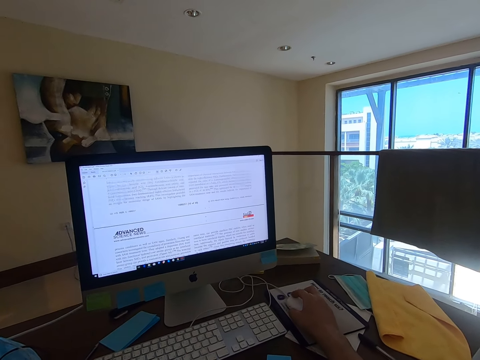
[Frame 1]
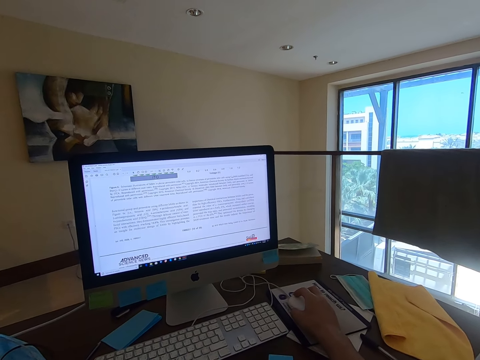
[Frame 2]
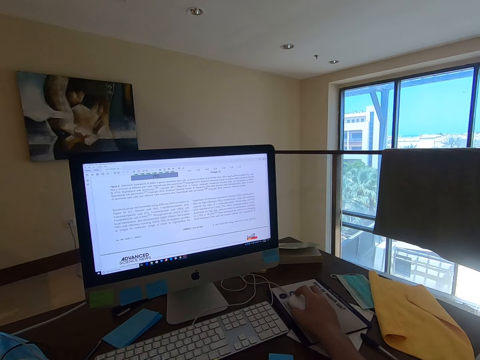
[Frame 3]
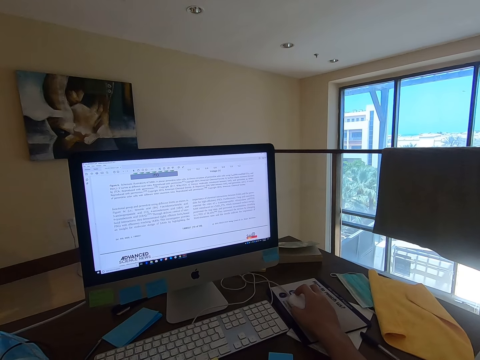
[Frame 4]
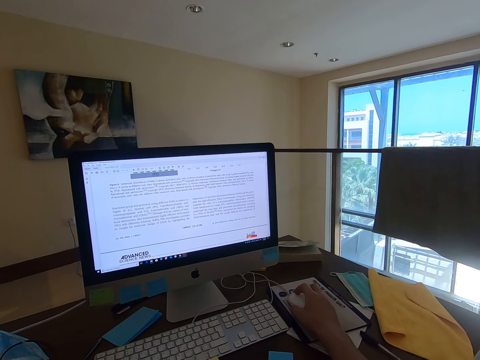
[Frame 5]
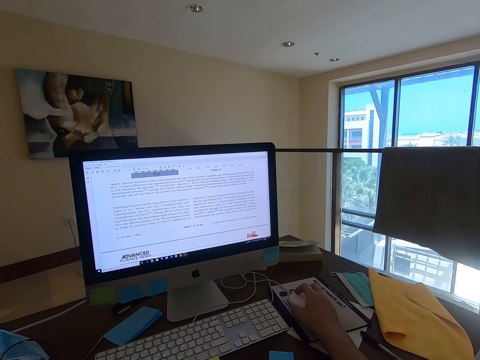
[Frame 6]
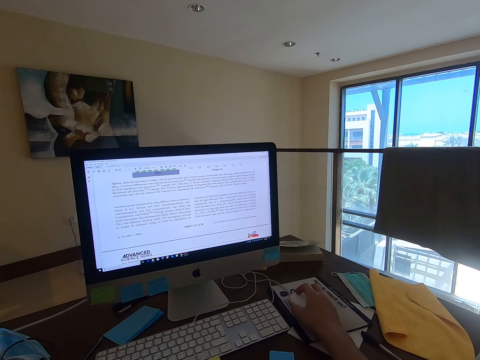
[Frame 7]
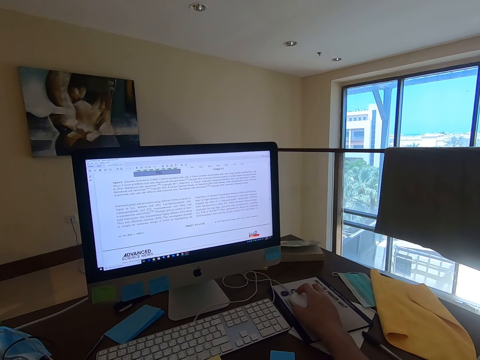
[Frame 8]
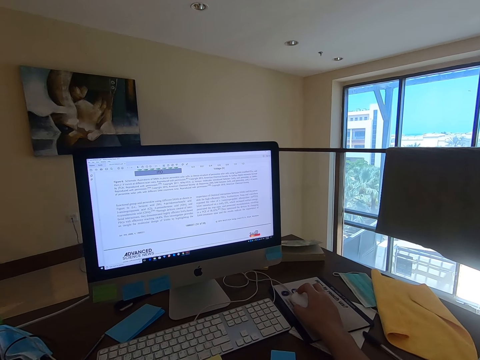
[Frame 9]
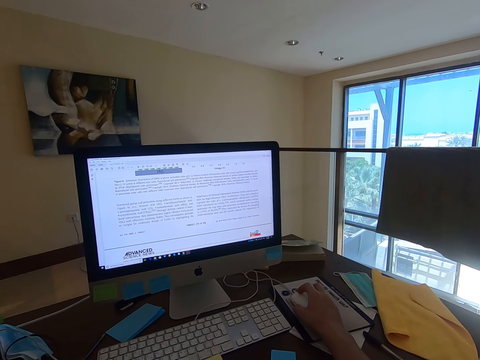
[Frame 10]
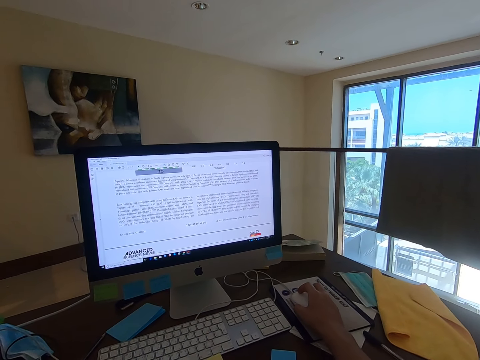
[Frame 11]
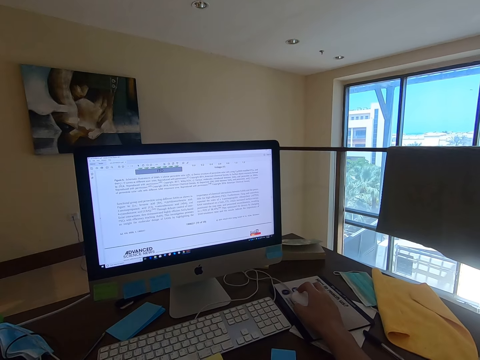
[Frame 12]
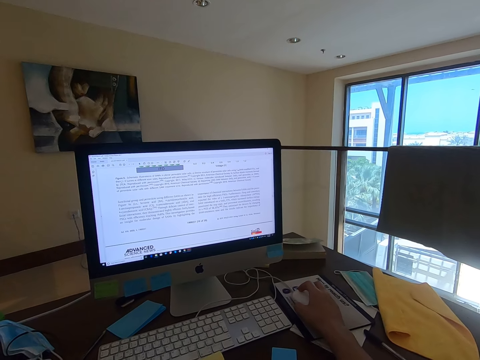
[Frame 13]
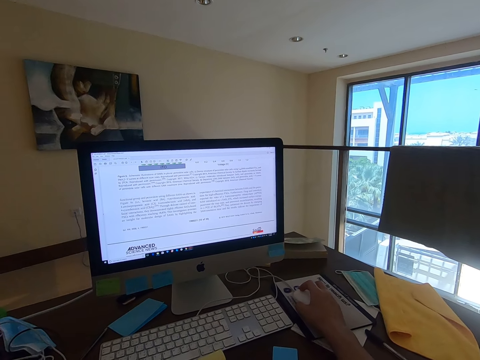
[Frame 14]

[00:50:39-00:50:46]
The camera wearer reads the article in the computer.

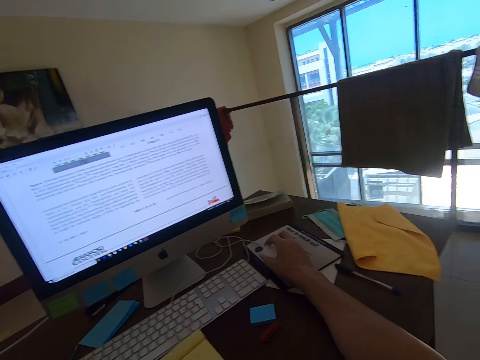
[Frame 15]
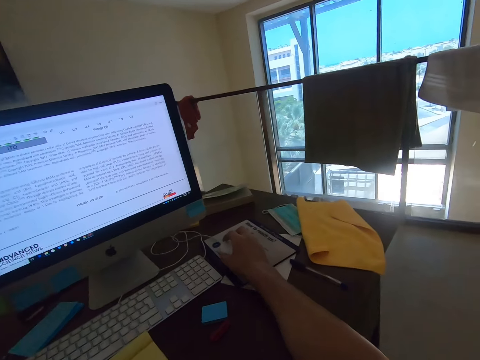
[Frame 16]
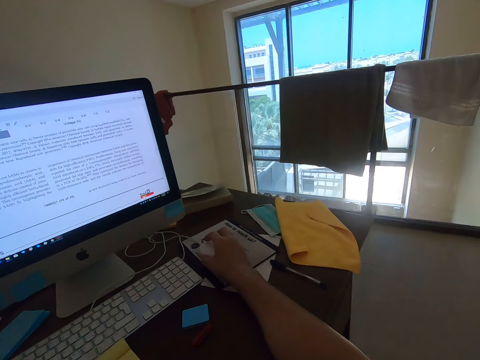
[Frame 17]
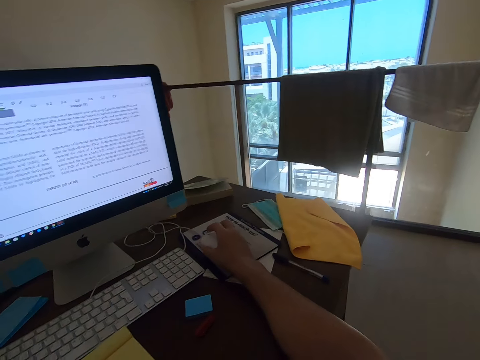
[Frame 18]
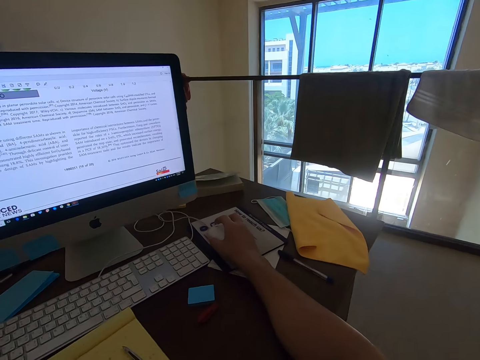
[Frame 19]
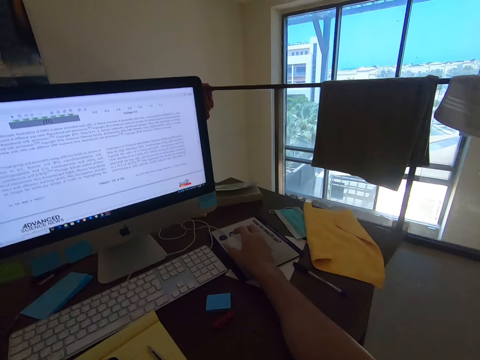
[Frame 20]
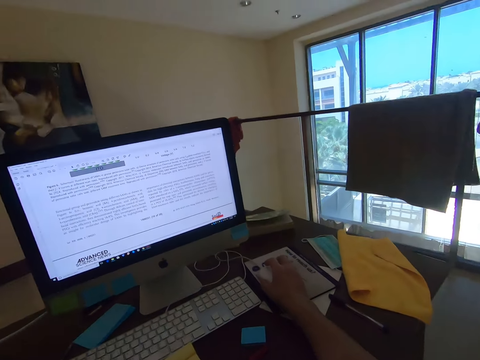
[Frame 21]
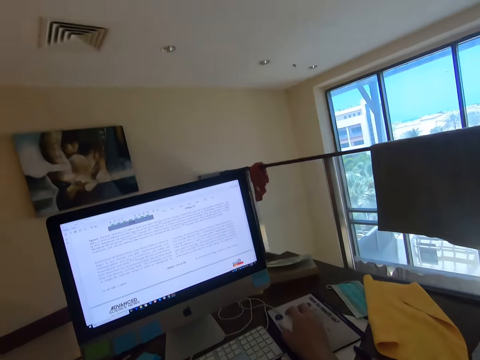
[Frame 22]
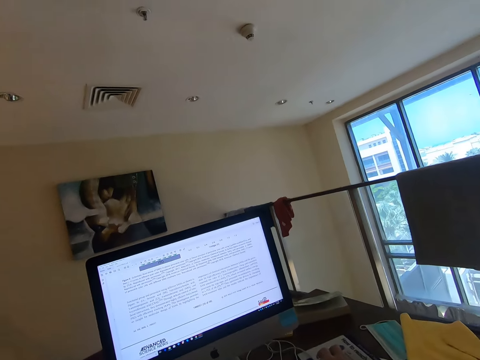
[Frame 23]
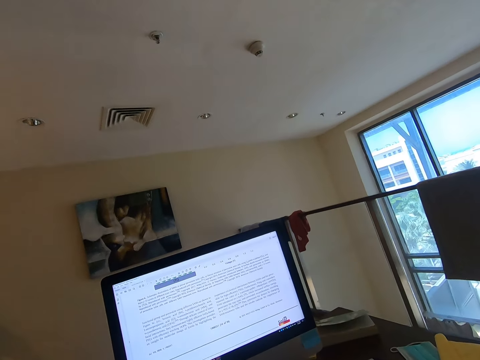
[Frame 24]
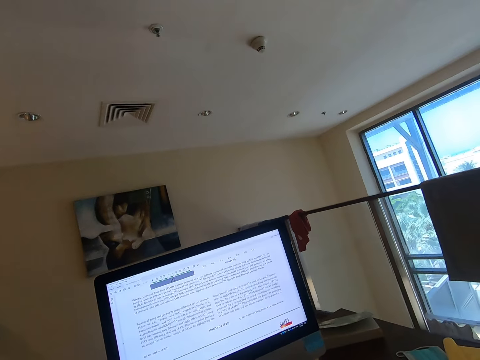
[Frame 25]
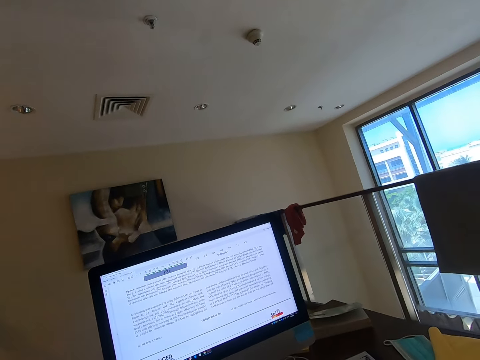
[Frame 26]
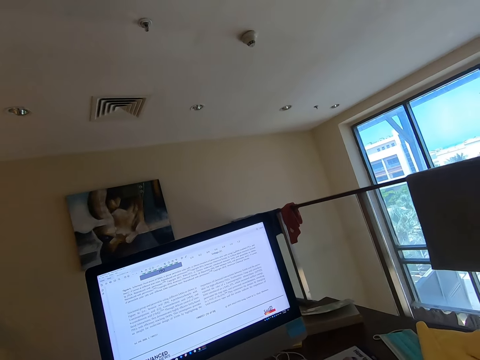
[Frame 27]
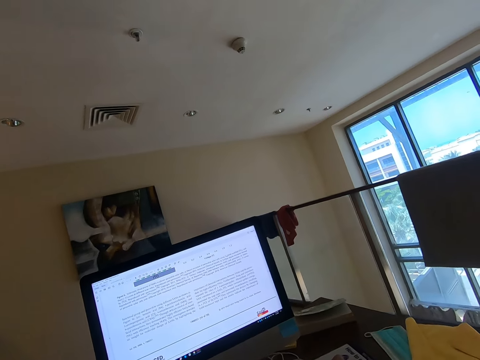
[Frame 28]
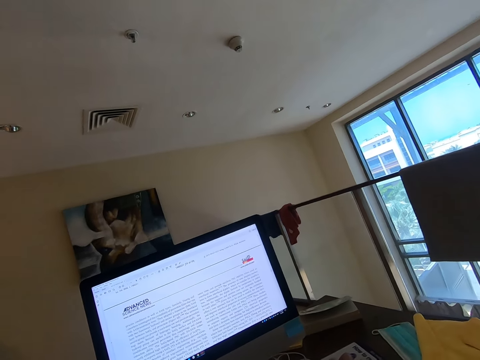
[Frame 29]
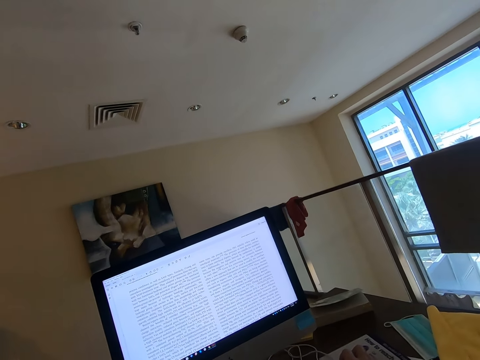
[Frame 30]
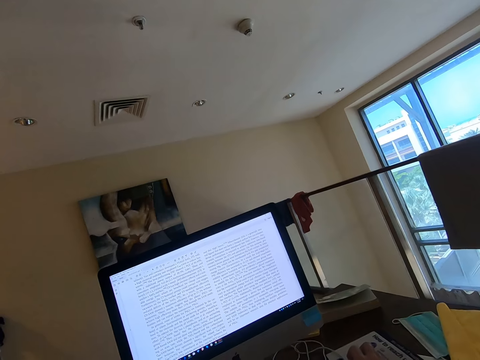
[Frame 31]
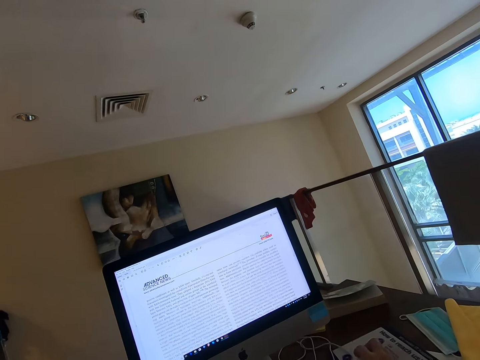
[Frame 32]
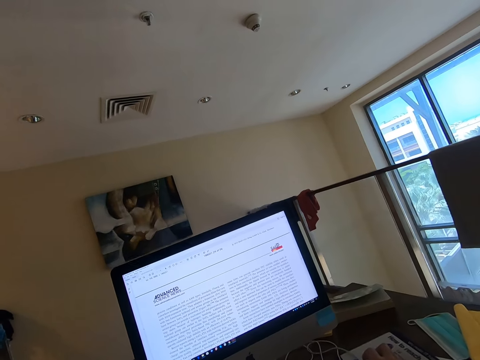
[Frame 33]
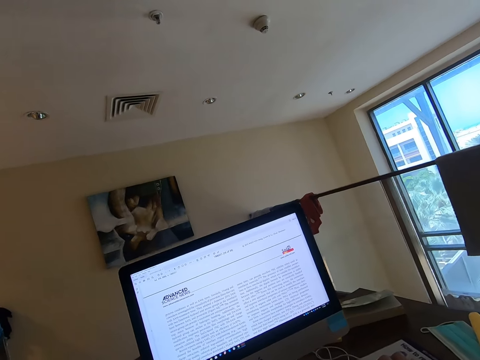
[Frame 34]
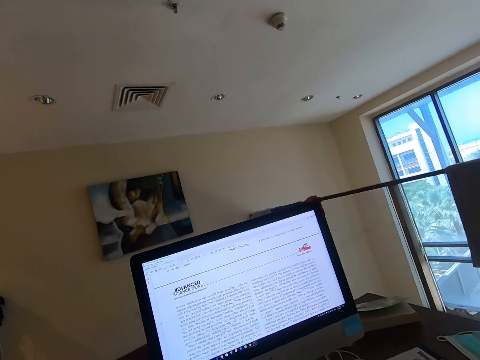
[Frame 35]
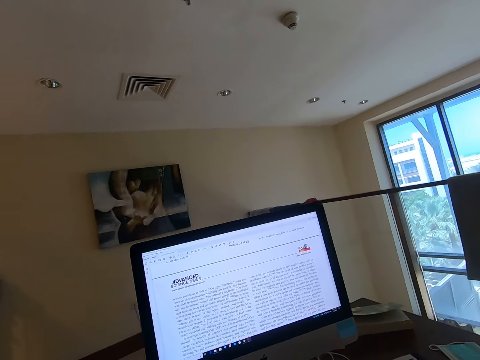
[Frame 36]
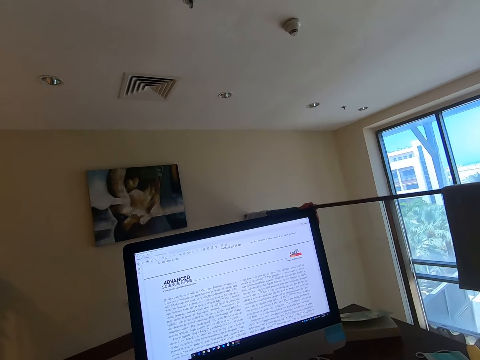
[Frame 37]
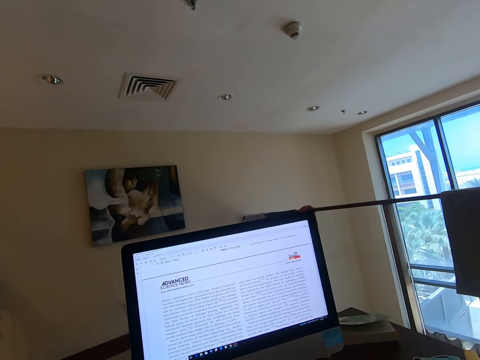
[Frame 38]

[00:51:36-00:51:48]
The camera wearer leans on the desk. They scroll the article in the computer with the mouse.

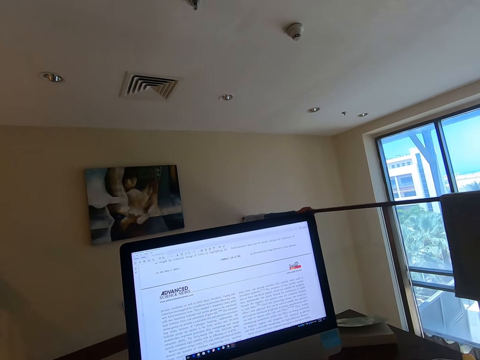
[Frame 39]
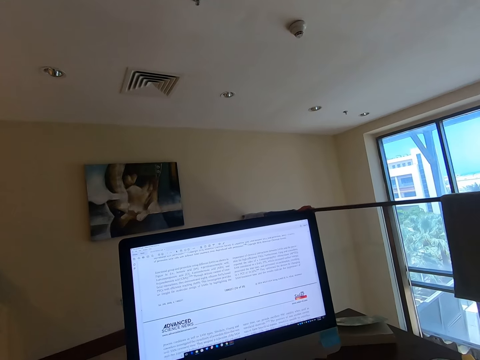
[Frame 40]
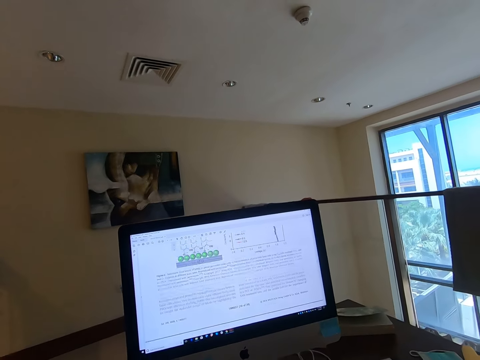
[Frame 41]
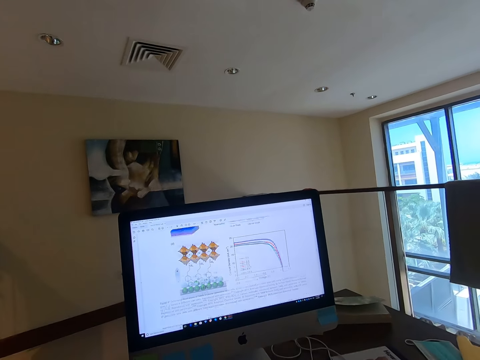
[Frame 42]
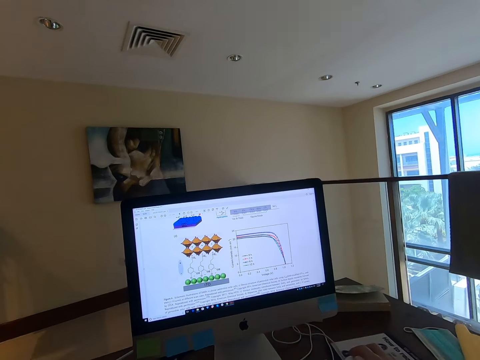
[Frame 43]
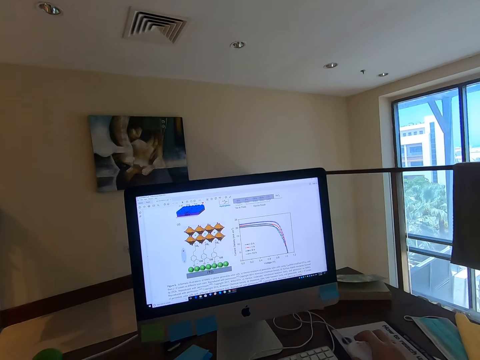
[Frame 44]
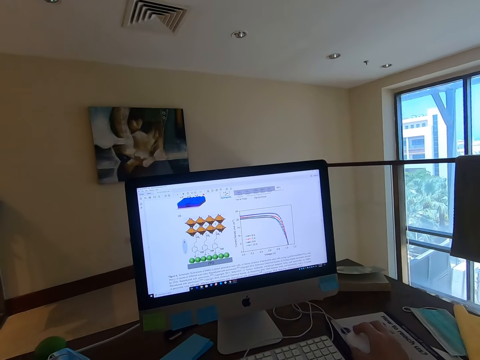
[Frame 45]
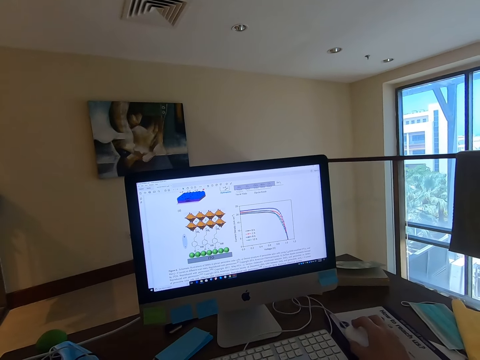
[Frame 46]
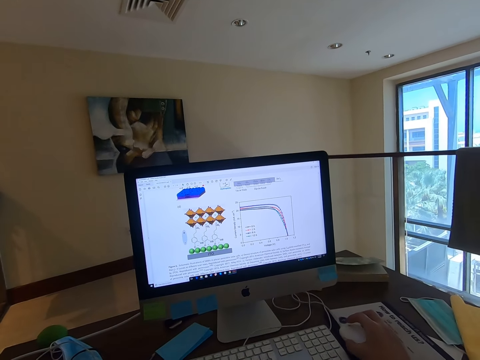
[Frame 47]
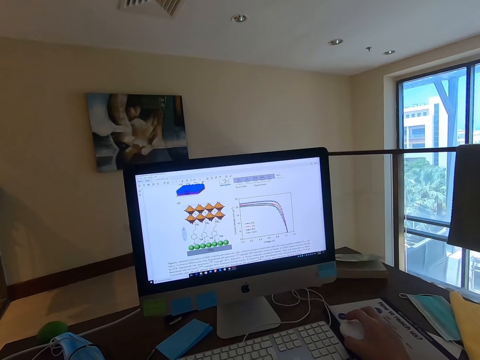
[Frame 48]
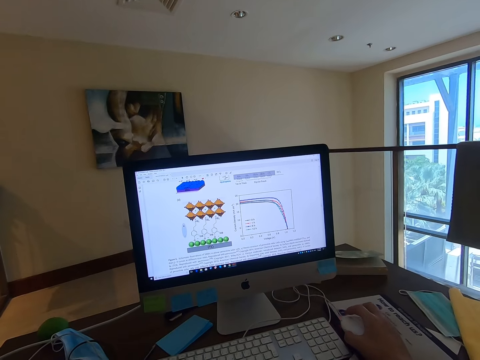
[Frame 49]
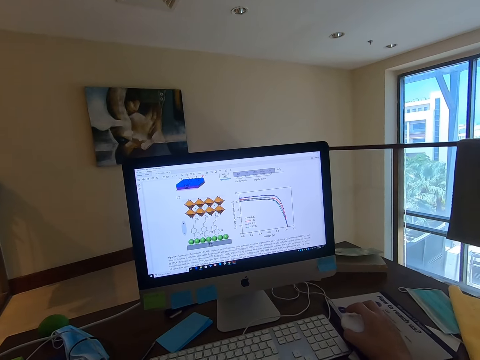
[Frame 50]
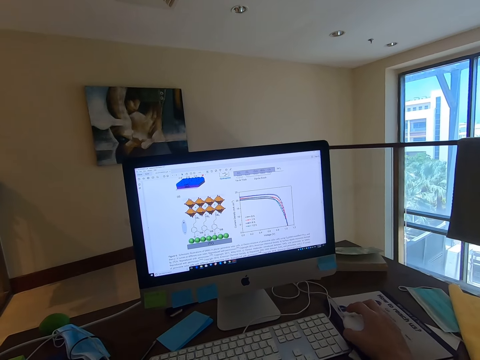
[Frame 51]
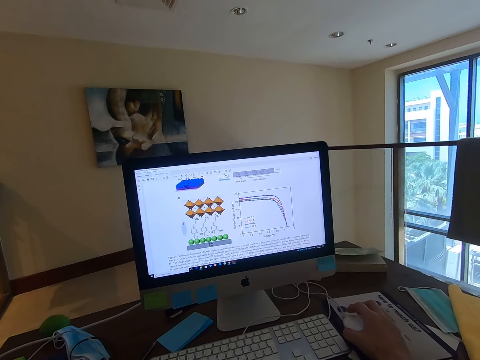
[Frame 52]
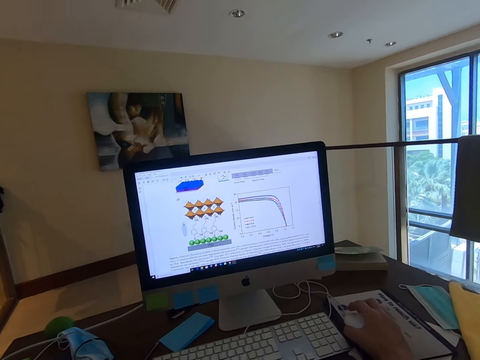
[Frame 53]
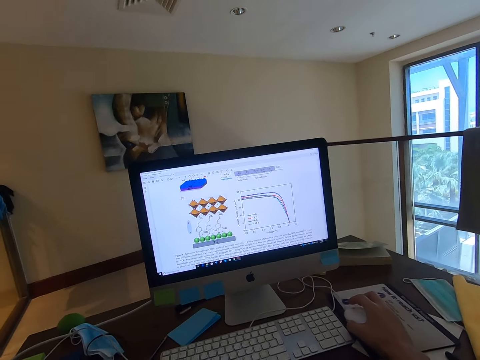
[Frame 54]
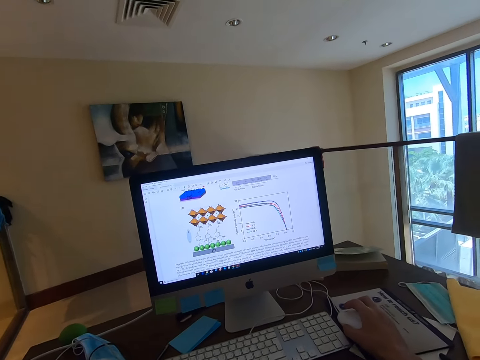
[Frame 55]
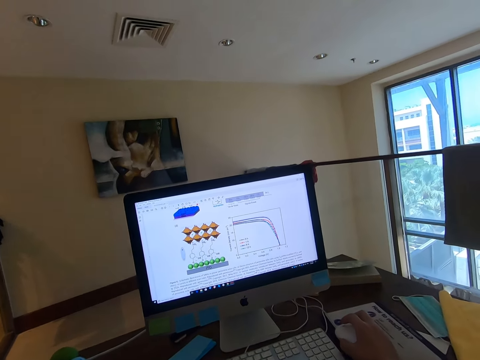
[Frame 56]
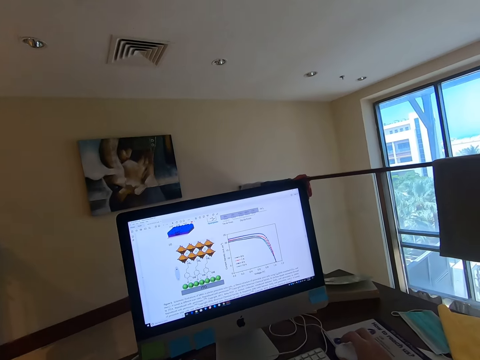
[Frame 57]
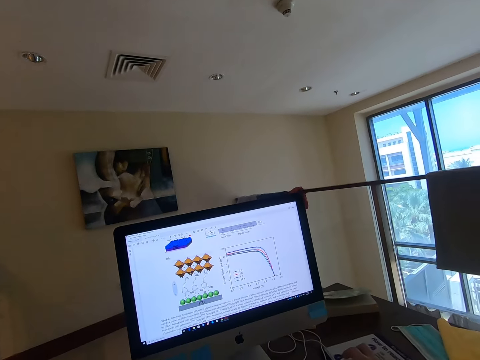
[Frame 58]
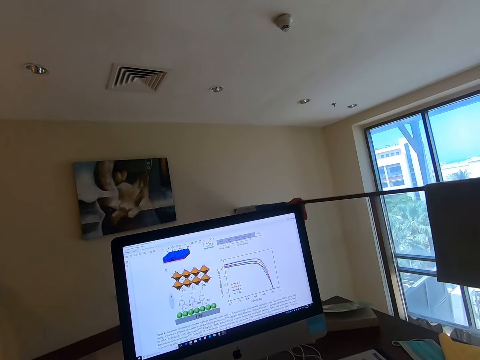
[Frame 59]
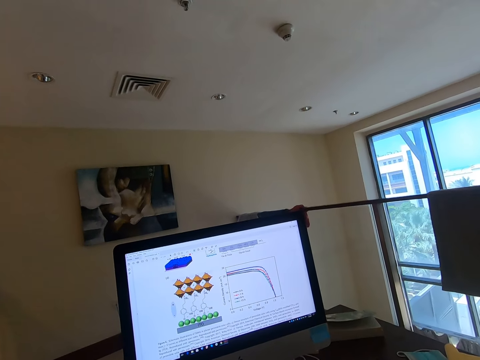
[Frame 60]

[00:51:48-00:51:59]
The camera wearer reads the article in the computer.
